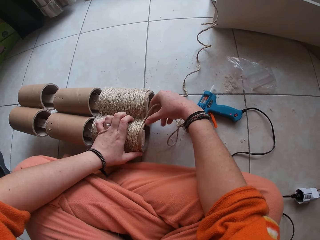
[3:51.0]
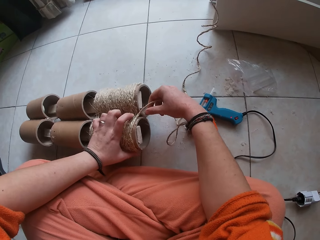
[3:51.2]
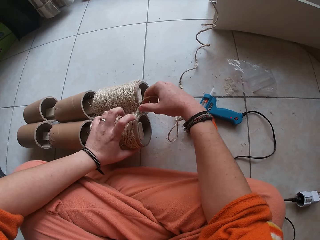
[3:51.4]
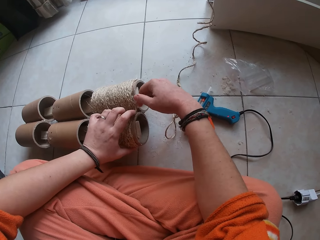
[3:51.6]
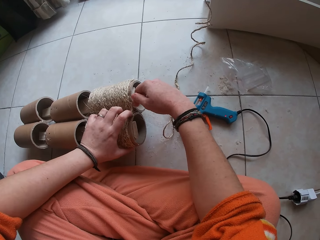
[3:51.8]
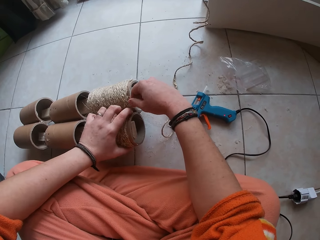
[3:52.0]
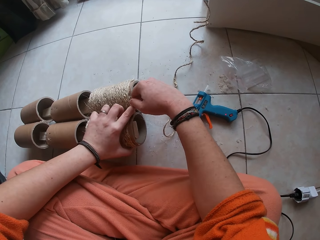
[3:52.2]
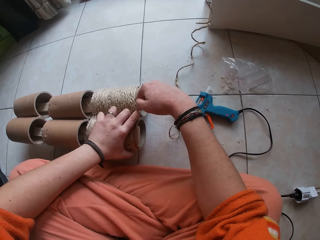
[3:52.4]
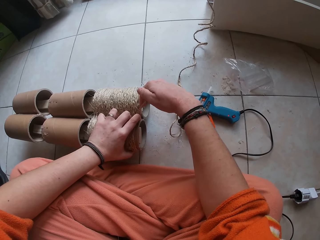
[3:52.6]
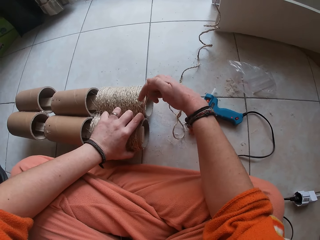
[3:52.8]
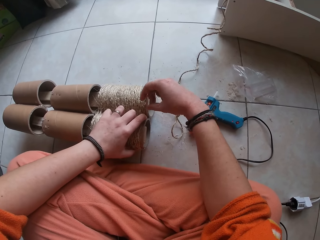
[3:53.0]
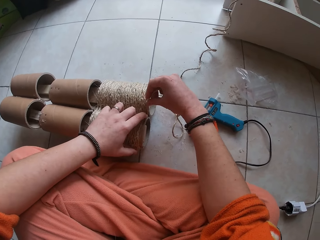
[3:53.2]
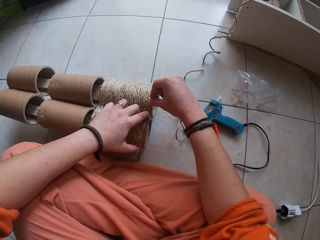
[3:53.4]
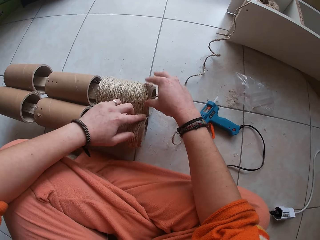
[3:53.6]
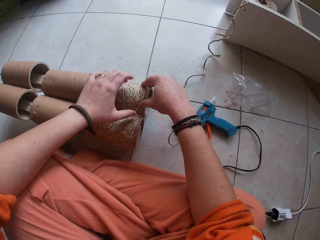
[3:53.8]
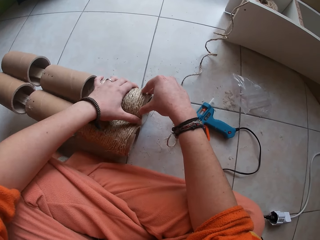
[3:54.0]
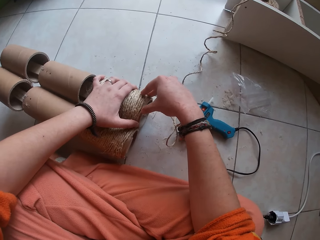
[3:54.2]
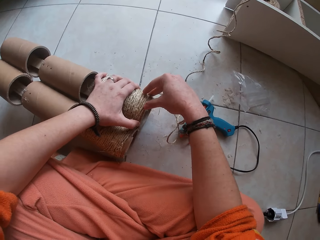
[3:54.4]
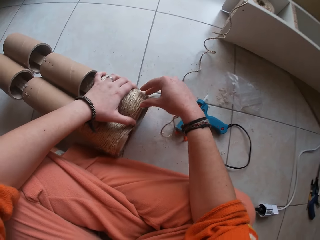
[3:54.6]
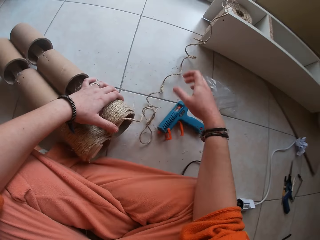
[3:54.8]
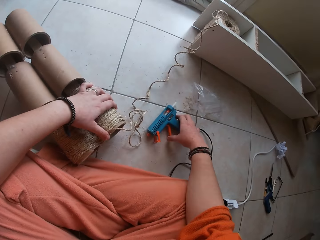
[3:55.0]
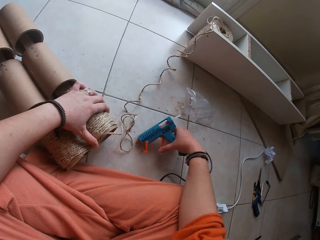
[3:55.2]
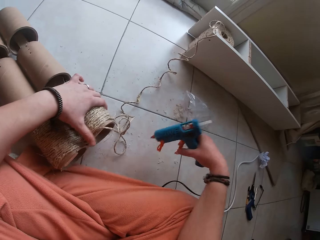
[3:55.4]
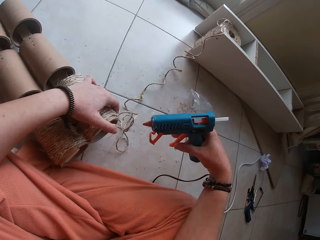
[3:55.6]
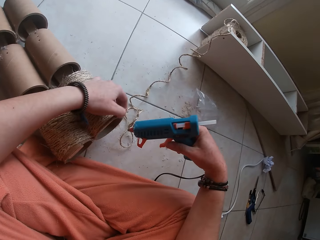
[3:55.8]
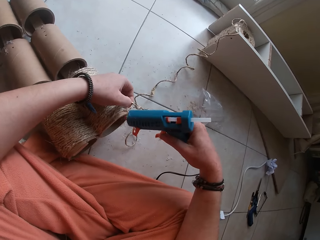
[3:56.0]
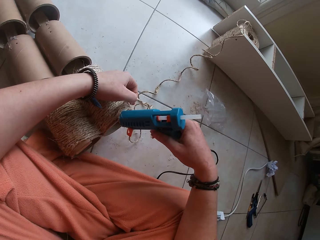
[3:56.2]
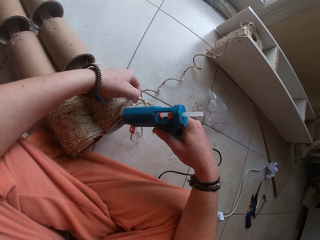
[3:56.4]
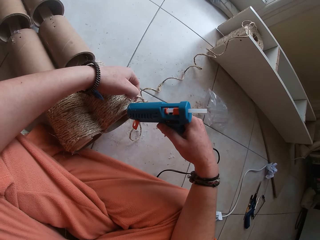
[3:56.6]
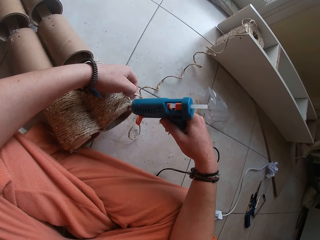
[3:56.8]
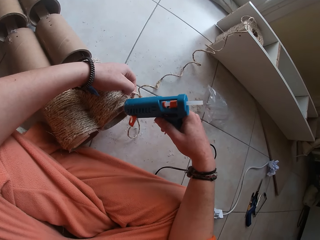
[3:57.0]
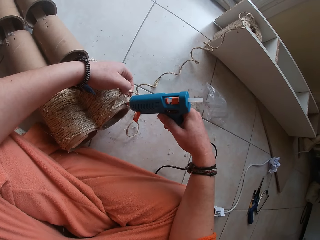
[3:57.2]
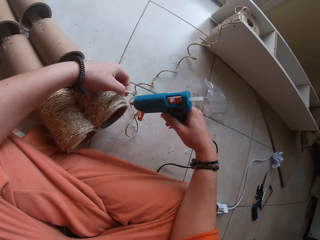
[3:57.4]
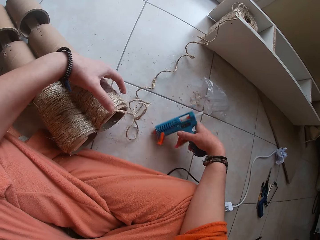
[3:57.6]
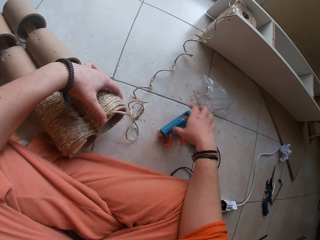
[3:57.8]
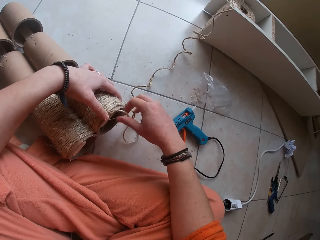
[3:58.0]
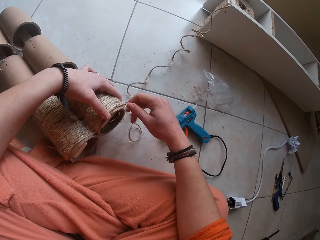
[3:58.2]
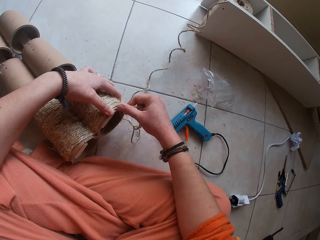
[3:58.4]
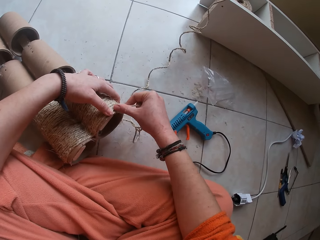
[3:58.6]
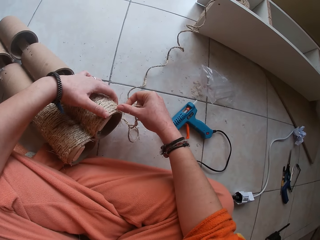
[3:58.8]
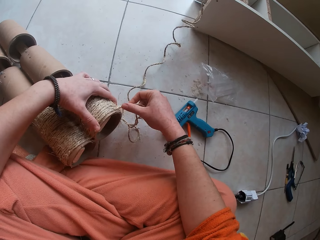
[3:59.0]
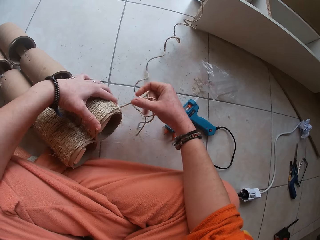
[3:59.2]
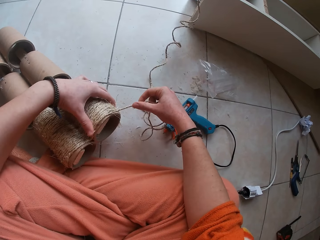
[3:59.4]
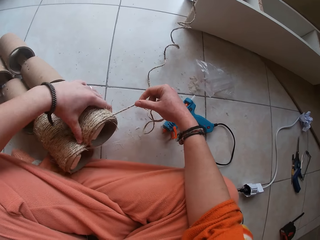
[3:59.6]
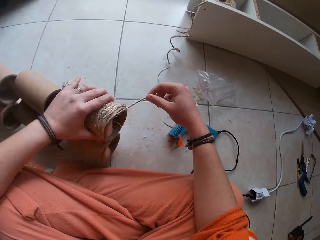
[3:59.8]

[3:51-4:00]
The camera wearer sets the twine on the cardboard tube with both hands. She picks the glue gun from the floor with her right hand. She picks the twine from the cardboard tube with her left hand. She squeezes glue on the cardboard tube with the glue gun in her right hand. She drops the glue gun in her right hand on the floor. She picks the twine from the cardboard tube with her right hand and sets the twine on the cardboard tube with both hands.

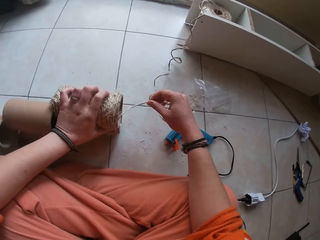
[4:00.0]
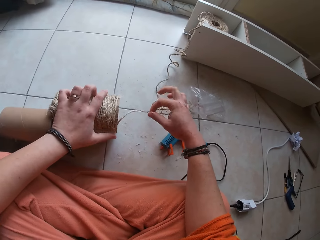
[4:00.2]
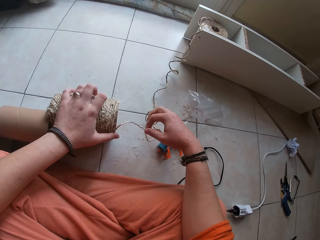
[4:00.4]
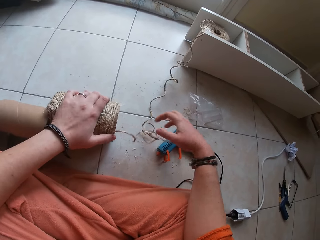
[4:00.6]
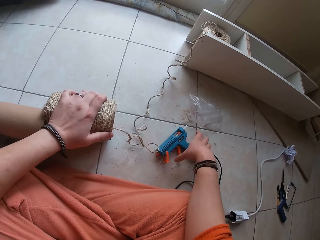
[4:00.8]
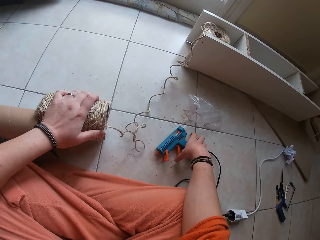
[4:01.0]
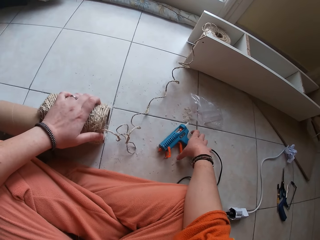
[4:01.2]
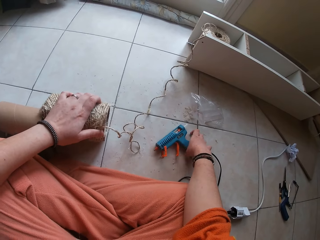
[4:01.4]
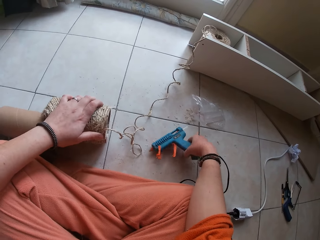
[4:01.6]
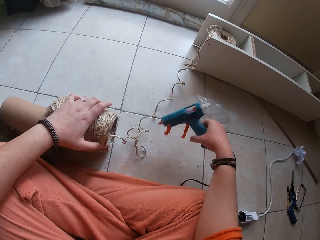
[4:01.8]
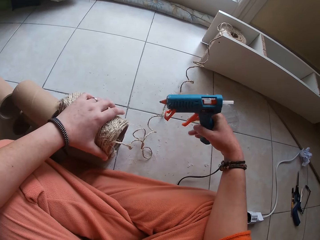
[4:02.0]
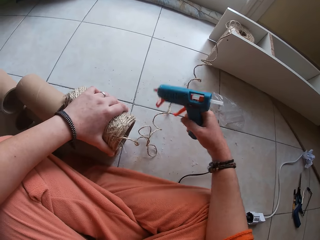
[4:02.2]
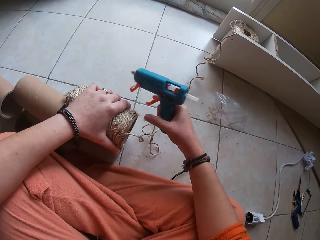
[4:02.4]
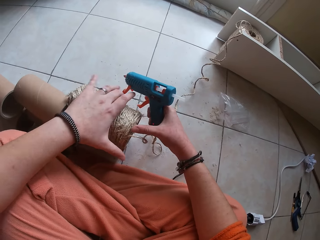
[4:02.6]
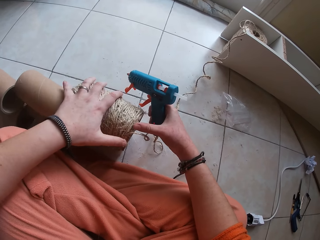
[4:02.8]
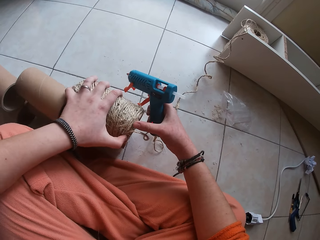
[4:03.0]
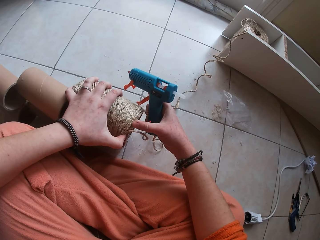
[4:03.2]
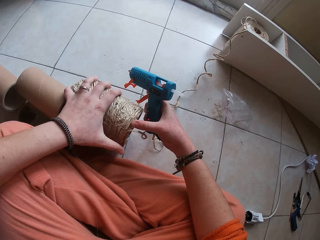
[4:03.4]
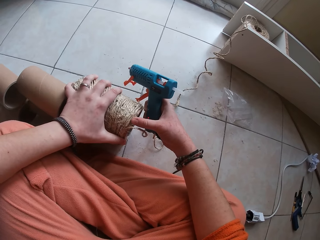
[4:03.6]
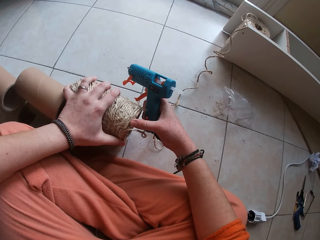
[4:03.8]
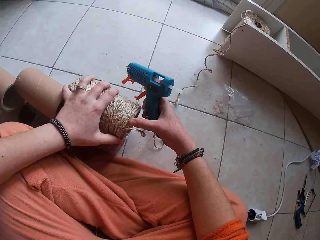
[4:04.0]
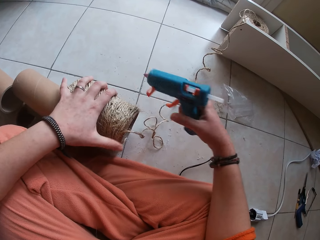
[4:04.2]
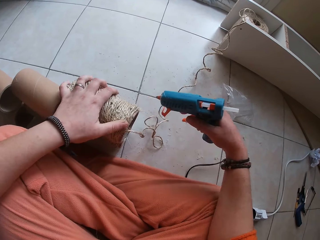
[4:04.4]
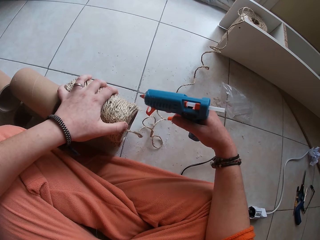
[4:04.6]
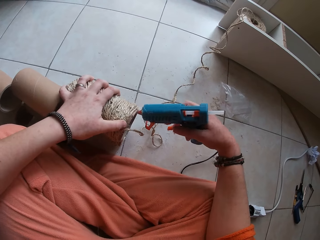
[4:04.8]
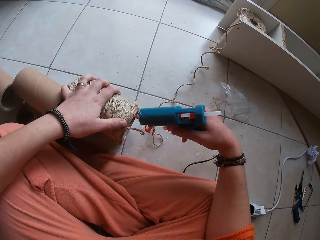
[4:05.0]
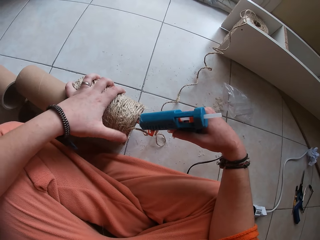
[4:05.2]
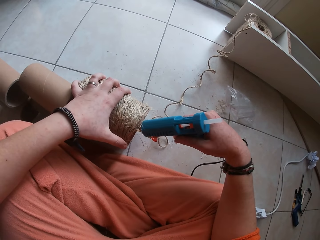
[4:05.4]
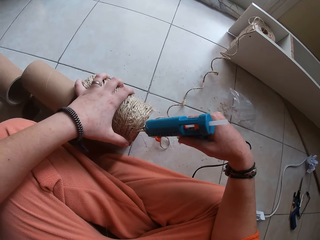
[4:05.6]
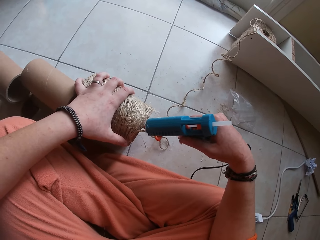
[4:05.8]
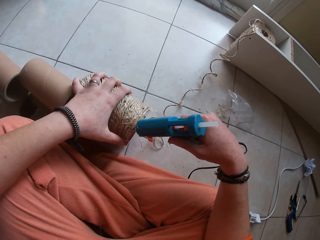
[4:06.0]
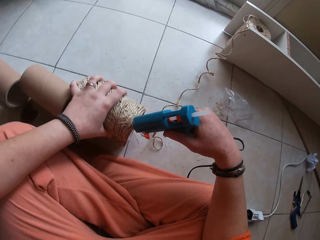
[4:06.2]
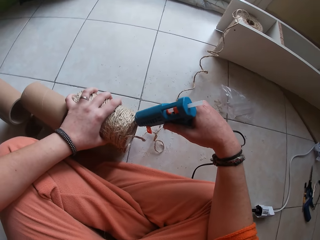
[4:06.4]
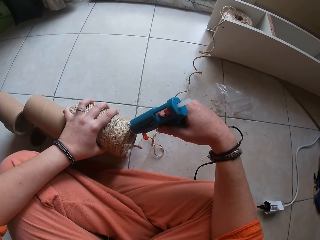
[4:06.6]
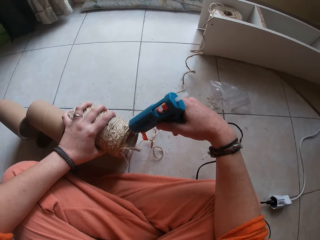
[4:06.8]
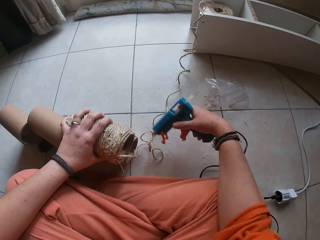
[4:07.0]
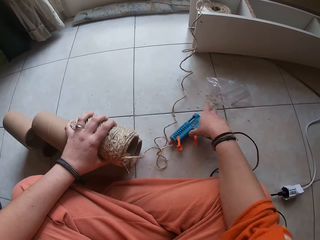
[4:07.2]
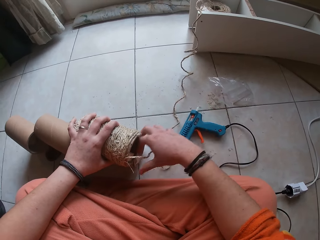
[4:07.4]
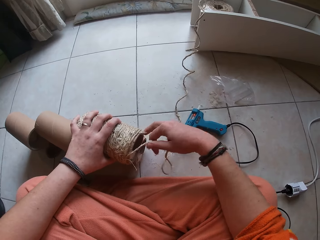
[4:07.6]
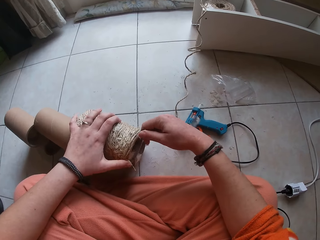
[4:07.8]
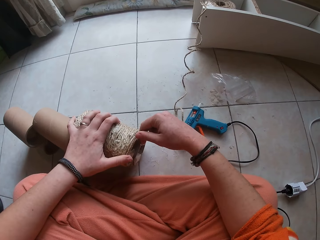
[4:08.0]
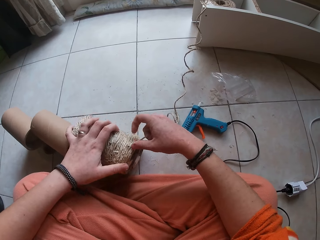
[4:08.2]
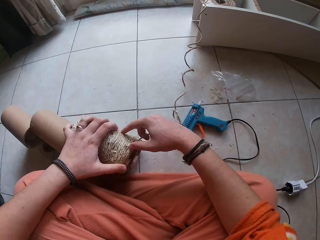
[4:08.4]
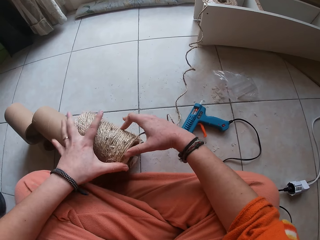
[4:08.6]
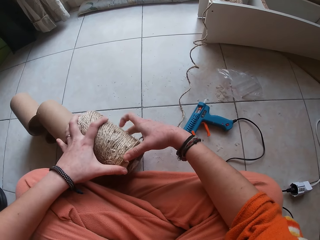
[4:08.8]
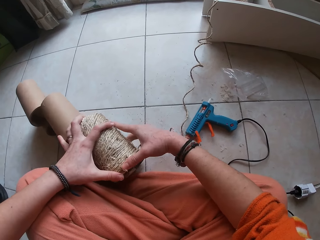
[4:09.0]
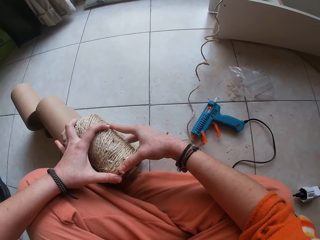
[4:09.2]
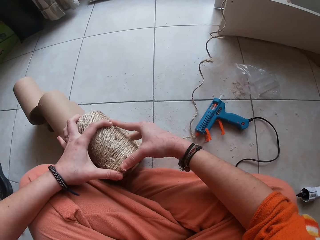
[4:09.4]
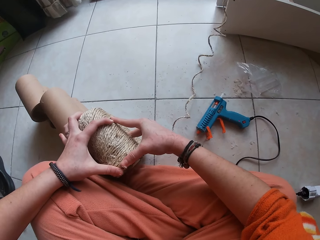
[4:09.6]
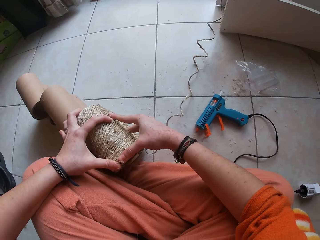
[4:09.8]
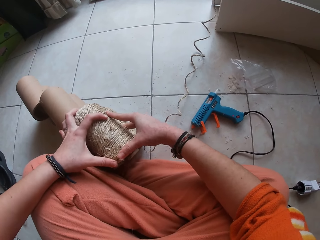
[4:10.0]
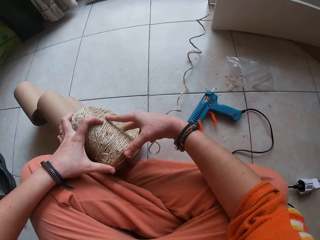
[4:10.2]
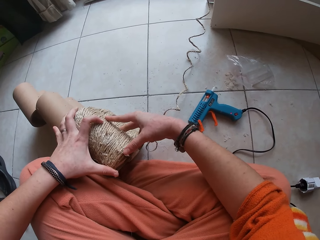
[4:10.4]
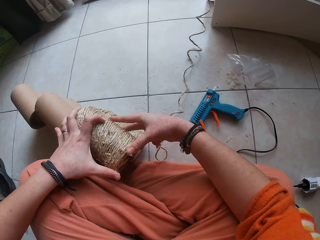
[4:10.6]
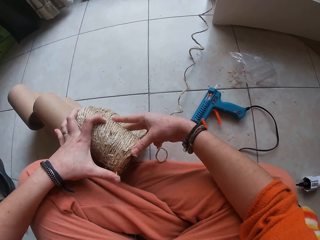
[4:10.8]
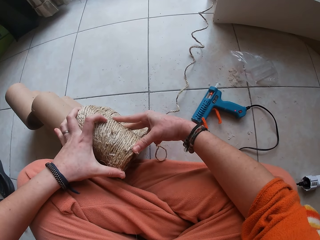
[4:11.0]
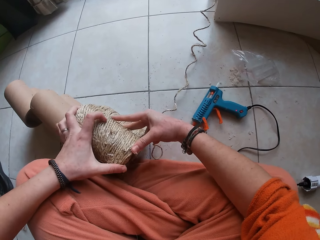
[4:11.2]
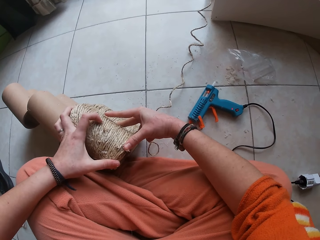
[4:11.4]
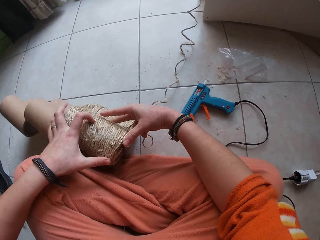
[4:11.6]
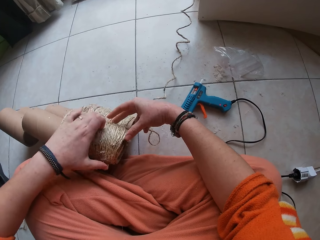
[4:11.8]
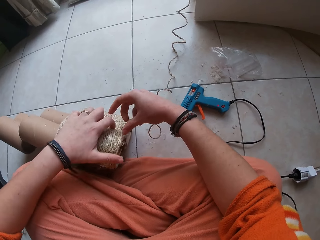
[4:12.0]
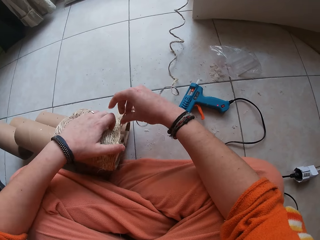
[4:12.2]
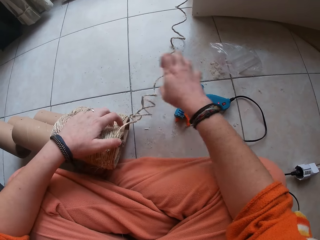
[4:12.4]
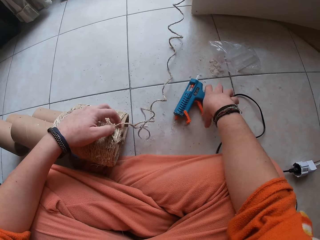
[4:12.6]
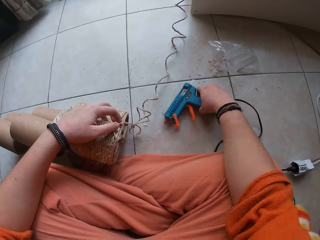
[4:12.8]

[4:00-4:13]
The camera wearer elevates the cardboard tube in her left hand from the floor. She picks the glue gun from the floor with her right hand. She touches the cardboard tube on the floor with her right hand. She squeezes glue on the cardboard tube with the glue gun in her right hand. She drops the glue gun in her right hand on the floor. She picks the twine from the cardboard tube with her right hand. She sets the twine on the cardboard tube with both hands. She shifts the twine from the cardboard tube with her left hand.
